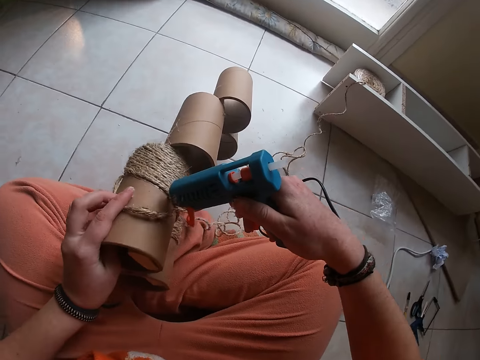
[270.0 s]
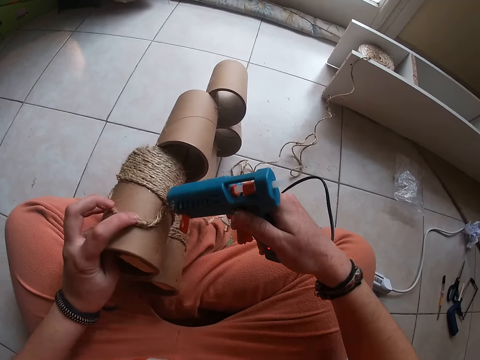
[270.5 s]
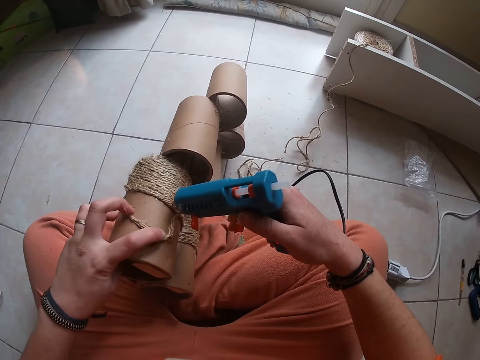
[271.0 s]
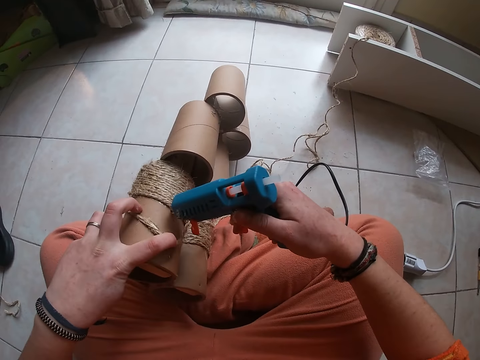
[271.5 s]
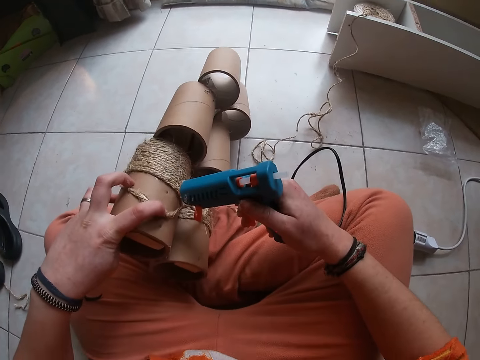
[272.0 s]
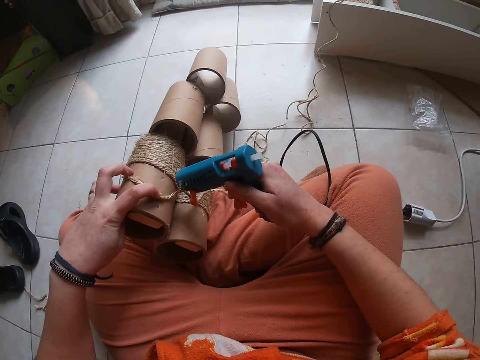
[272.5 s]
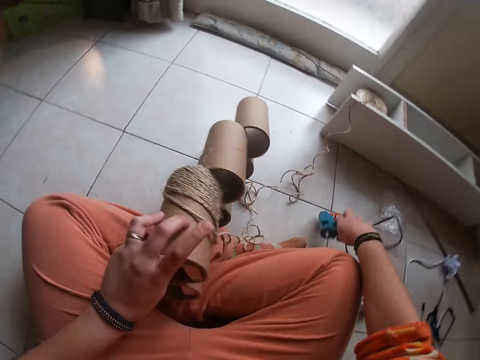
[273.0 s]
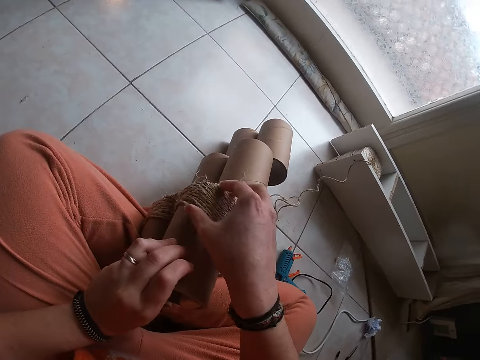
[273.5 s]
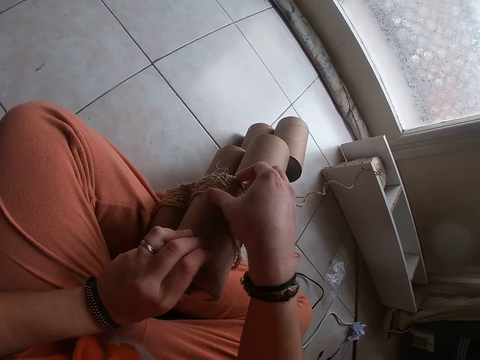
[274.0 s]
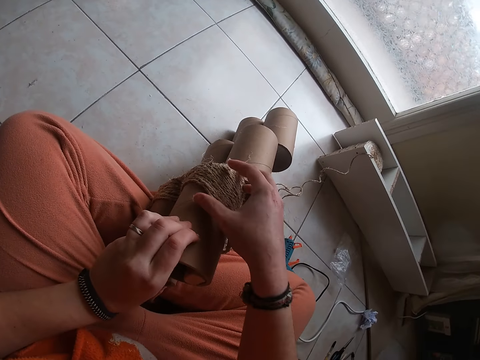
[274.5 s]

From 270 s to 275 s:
The camera wearer drops the hot glue gun on the floor with her right hand. She presses the wires on the craft with her fingers. She attaches thread in glue on a structure.

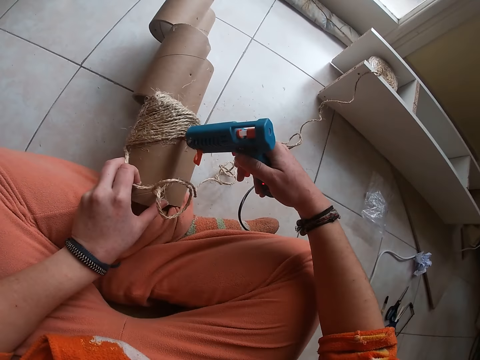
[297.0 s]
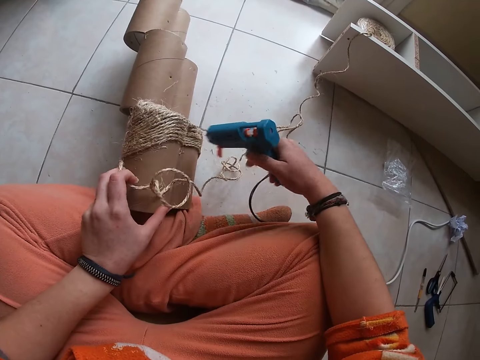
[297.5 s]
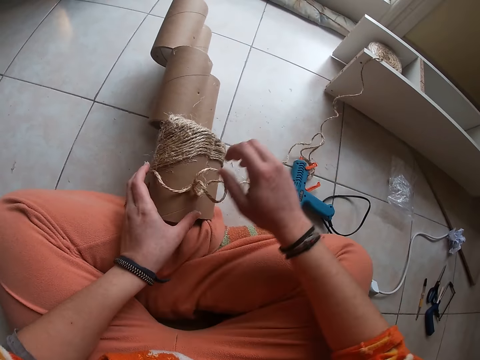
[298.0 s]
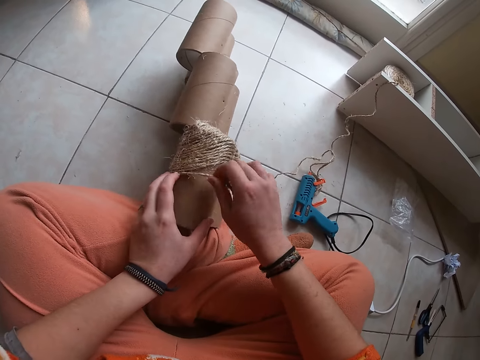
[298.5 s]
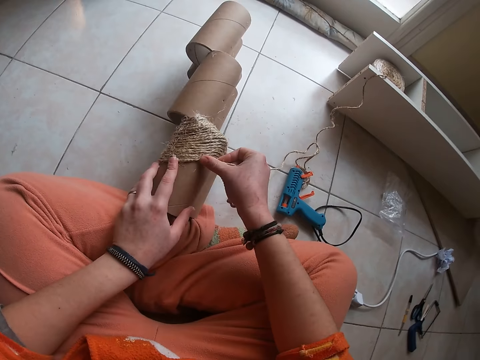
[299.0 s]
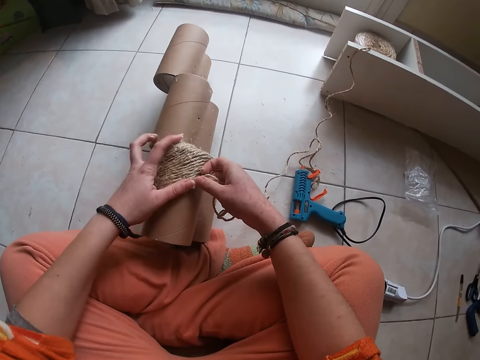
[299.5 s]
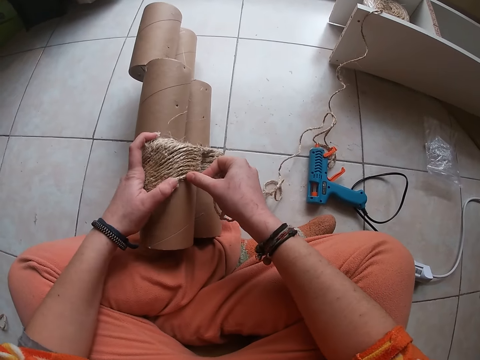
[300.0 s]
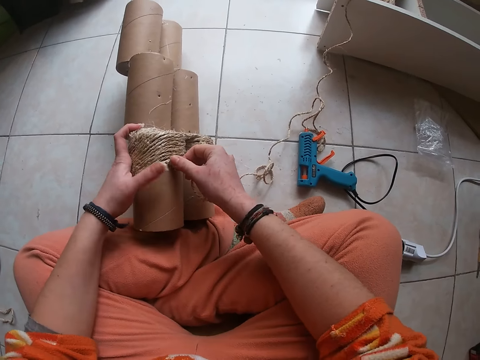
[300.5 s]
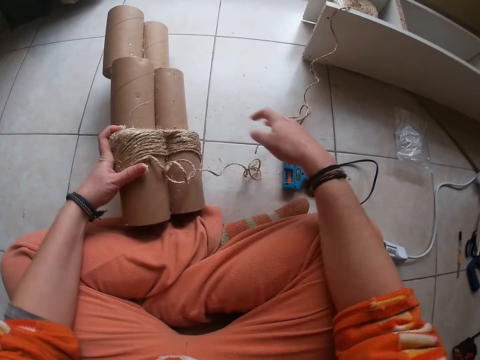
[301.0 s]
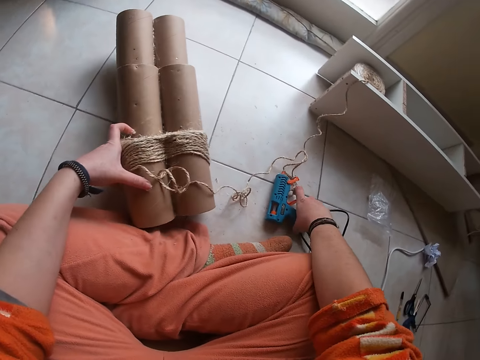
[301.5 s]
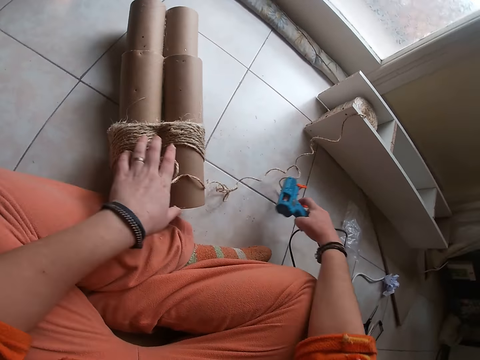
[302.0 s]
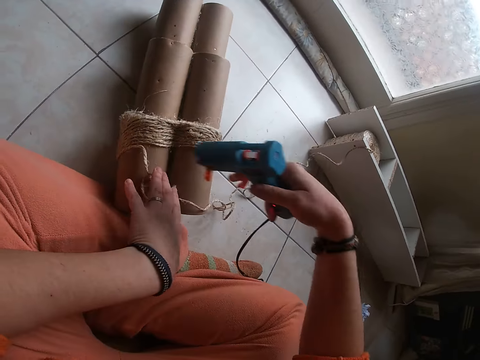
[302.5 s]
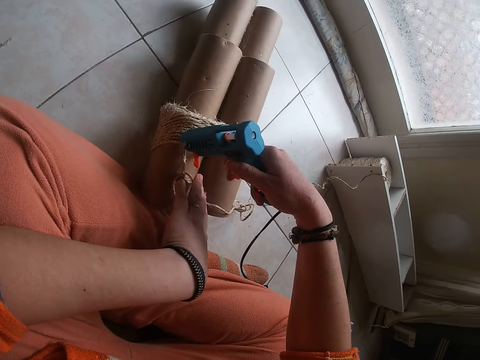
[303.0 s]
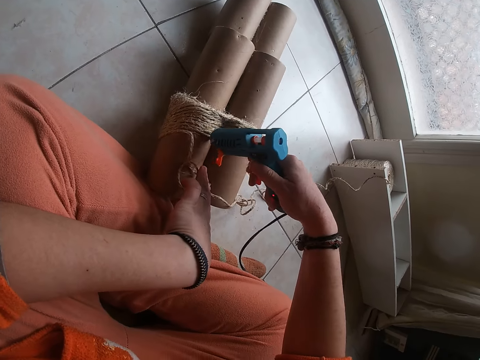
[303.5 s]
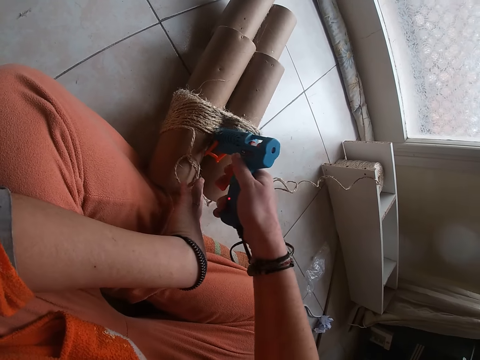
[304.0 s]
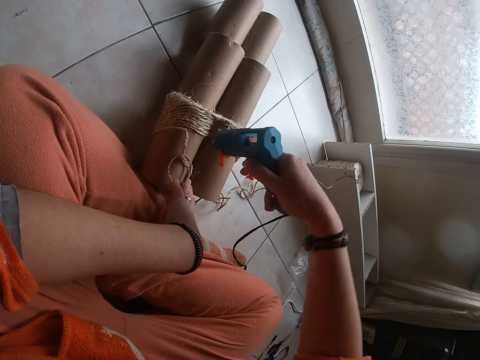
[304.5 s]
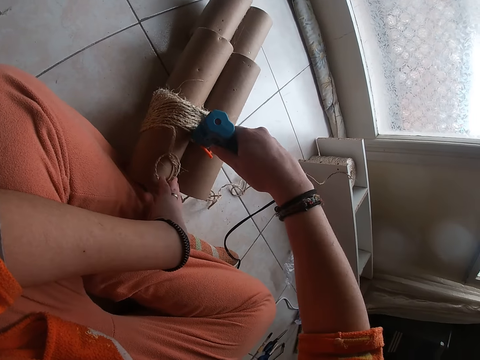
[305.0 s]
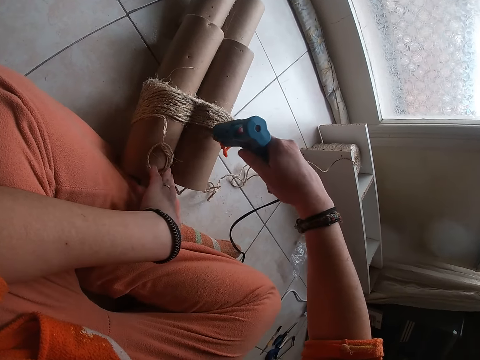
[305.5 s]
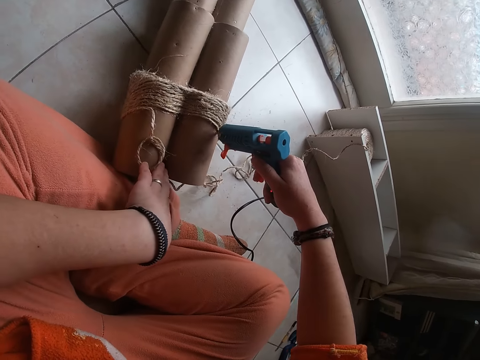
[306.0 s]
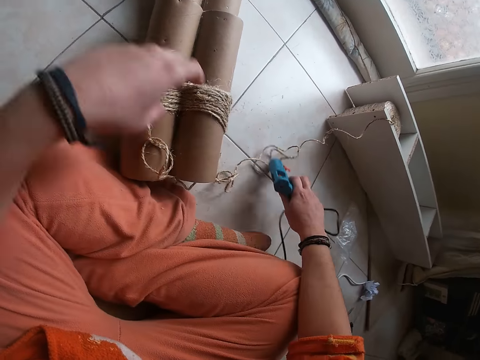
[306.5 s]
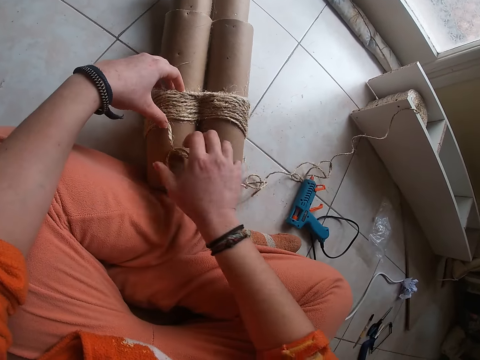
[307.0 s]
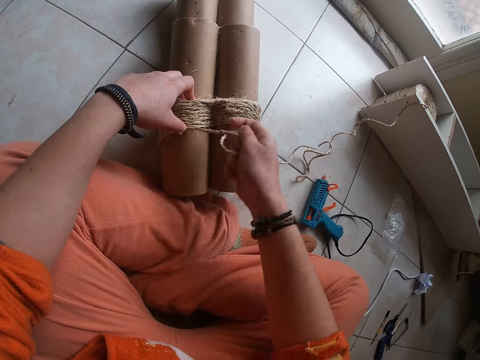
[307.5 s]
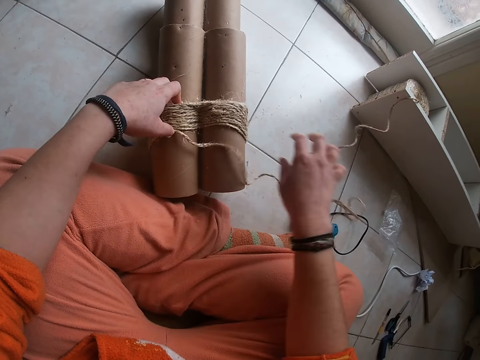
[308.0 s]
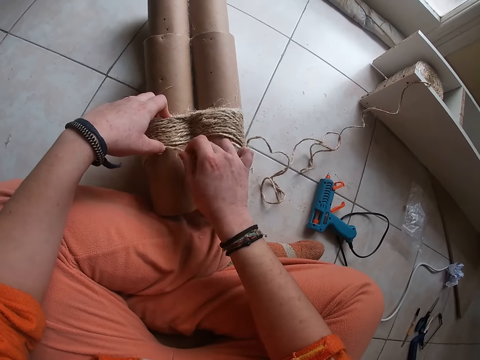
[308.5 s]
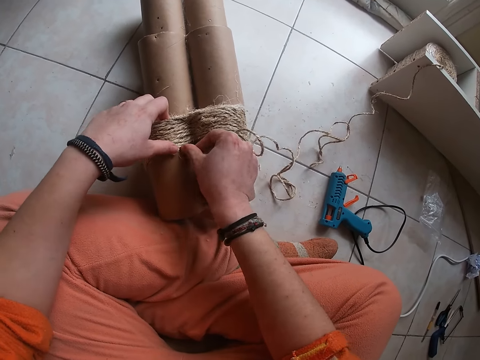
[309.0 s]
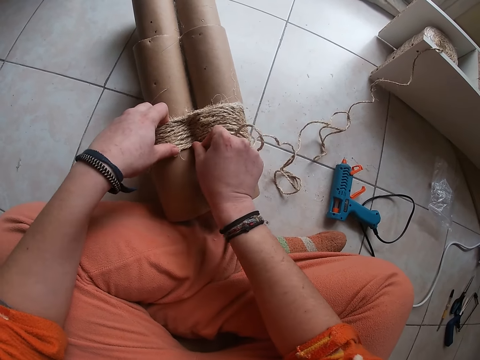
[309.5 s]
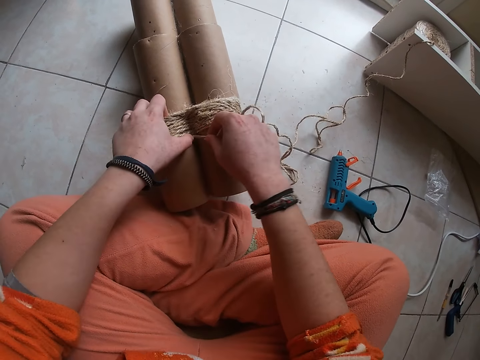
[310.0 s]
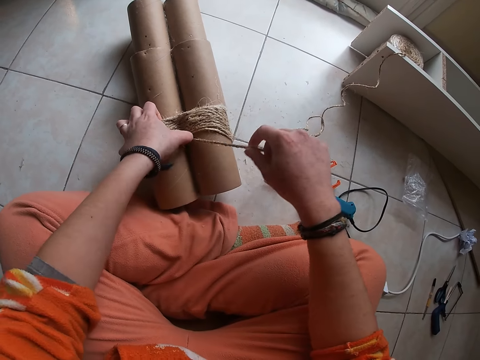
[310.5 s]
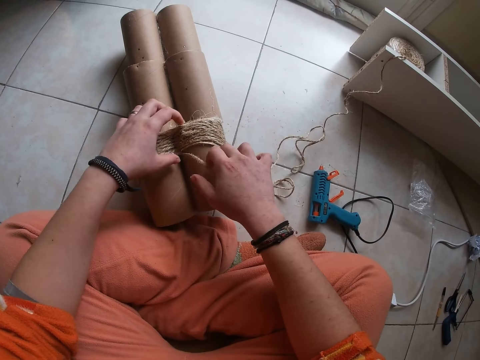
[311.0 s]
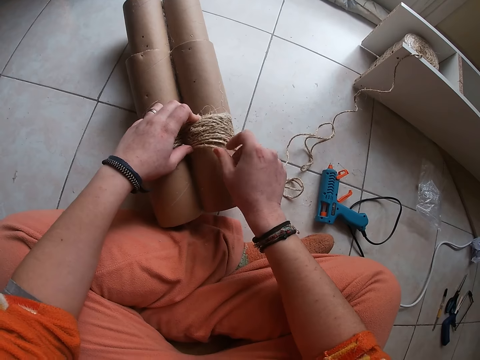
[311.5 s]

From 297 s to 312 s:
The camera wearer drops the hot glue gun on the floor with her right hand. She presses the wires on the craft with her fingers. She aligns a rope on the carton. She picks up the hot glue gun on the floor with her right hand. She applies glue to the craft with the hot glue gun in her right hand. She drops the hot glue gun on the floor with her right hand. She adjusts the wires on the craft with her right hand. She presses the wires on the craft with her fingers. She aligns the rope on the carton.

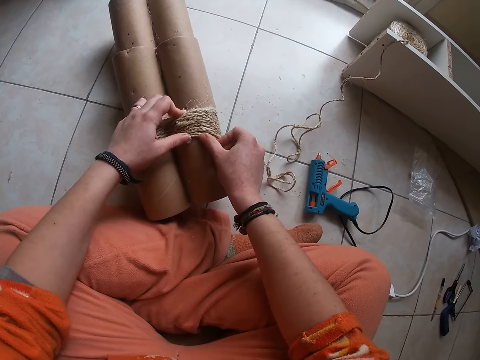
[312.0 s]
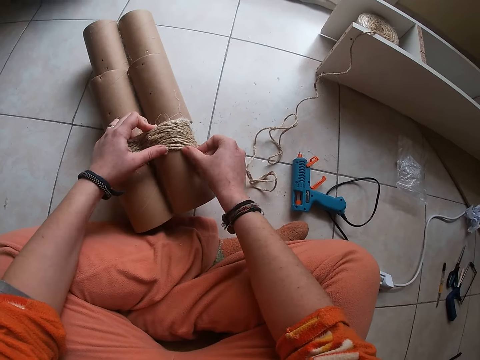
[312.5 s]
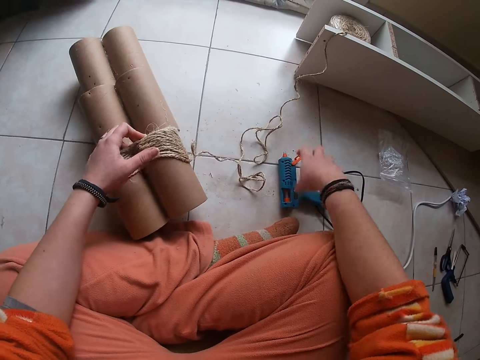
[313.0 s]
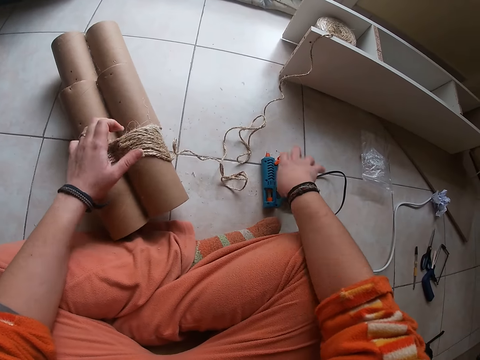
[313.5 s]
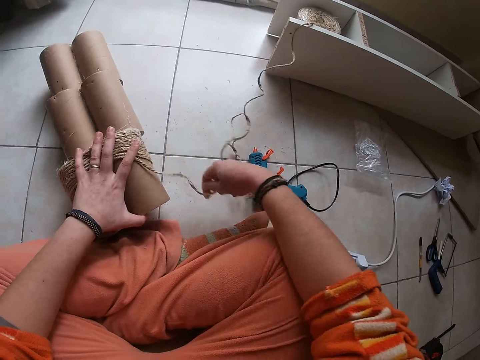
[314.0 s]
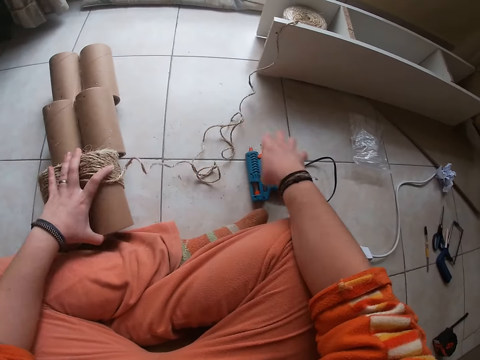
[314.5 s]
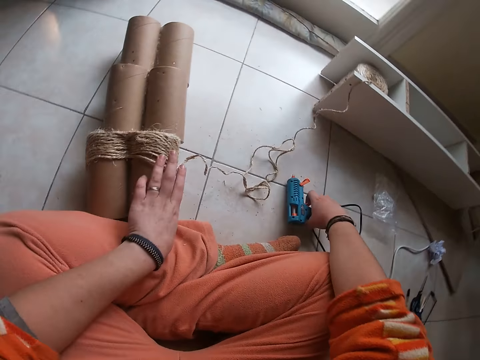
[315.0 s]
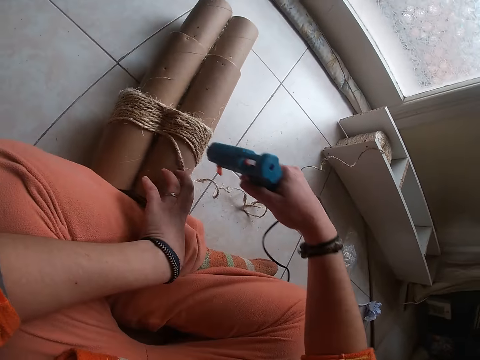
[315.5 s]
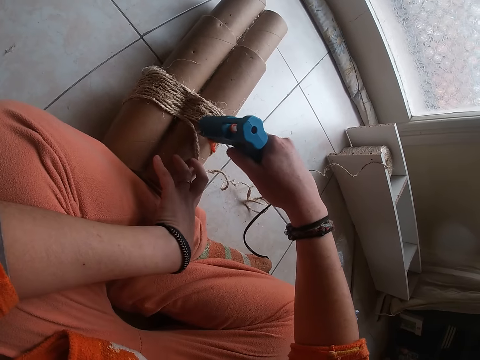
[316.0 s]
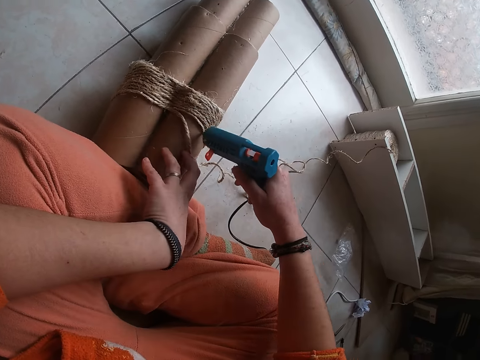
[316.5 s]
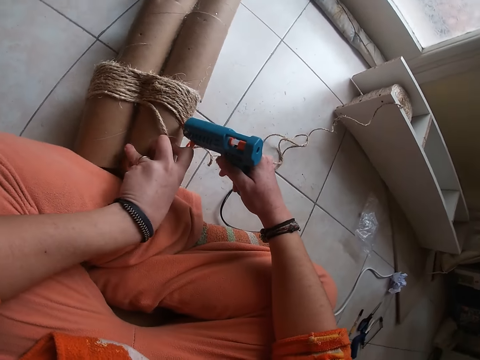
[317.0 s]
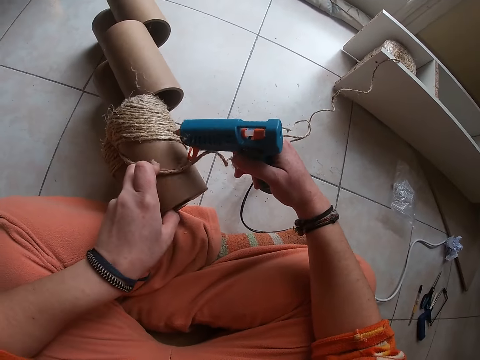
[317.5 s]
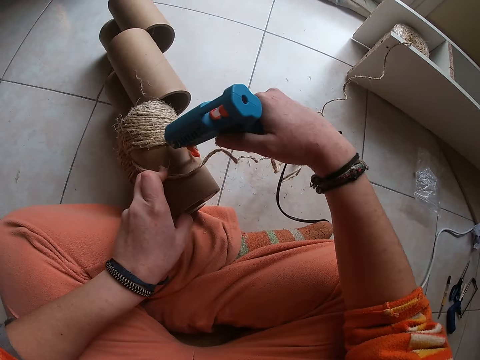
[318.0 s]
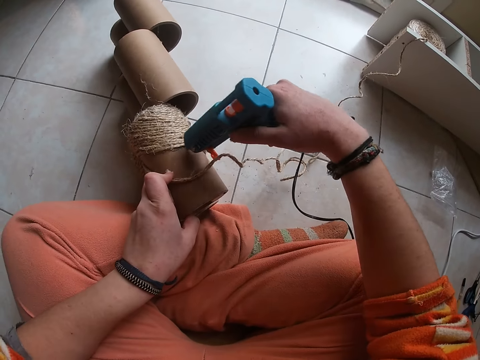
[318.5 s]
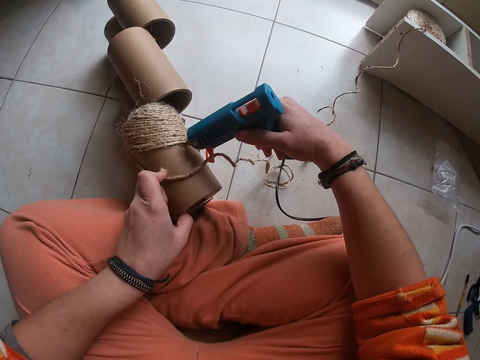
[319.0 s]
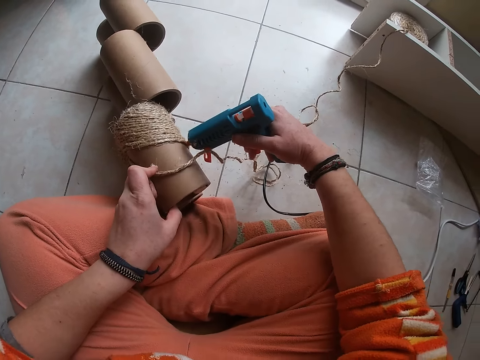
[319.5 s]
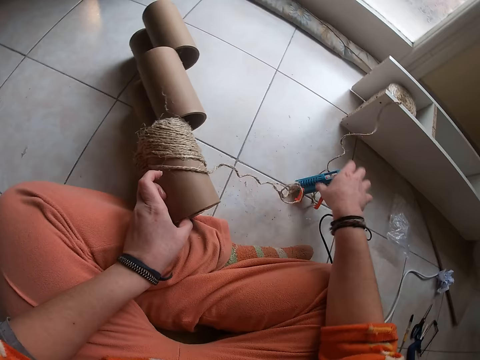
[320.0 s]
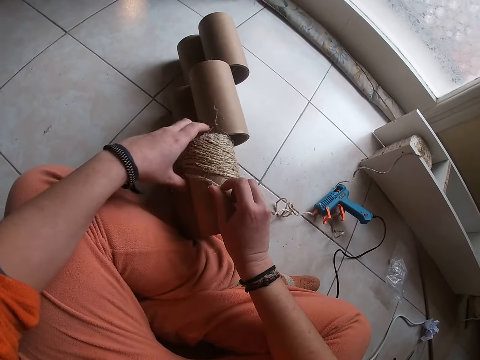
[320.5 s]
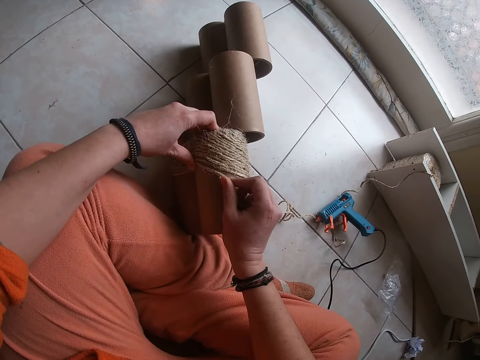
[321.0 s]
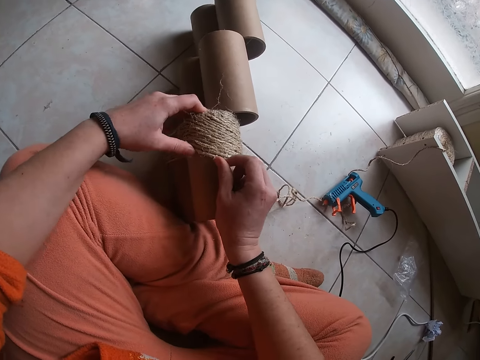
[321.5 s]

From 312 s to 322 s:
The camera wearer holds the hot glue gun with her right hand. She touches the glue gun on the floor. She releases the hot glue gun from her hand. She adjusts the wires on the craft with her right hand. She picks up the hot glue gun on the floor with her right hand. She applies glue to the craft with the hot glue gun in her right hand. She drops the hot glue gun on the floor with her right hand. She presses the wires on the craft with her fingers. She aligns a rope on the carton.
